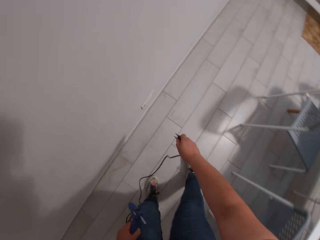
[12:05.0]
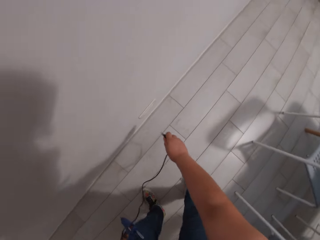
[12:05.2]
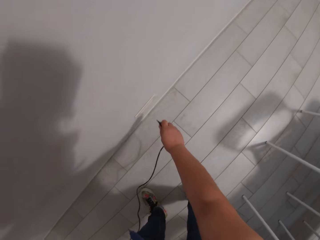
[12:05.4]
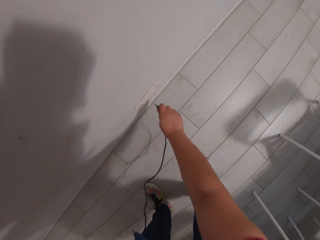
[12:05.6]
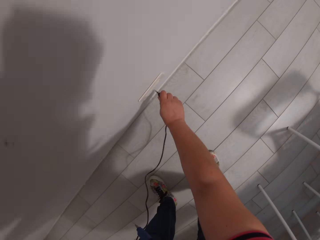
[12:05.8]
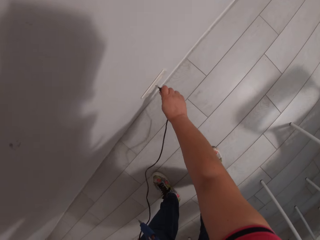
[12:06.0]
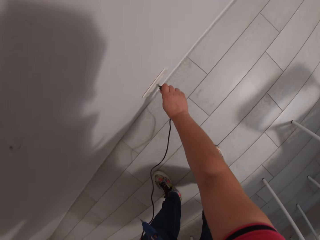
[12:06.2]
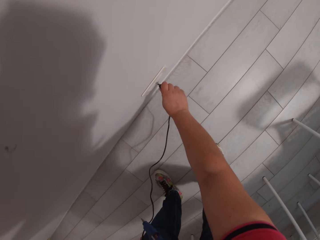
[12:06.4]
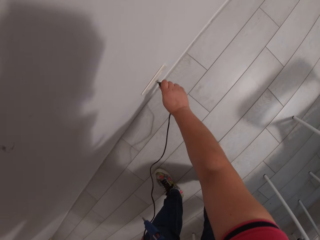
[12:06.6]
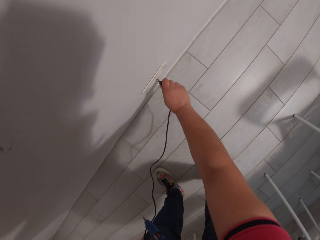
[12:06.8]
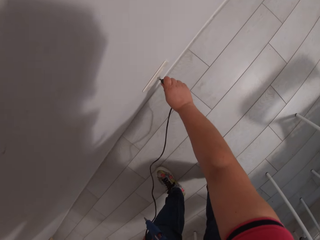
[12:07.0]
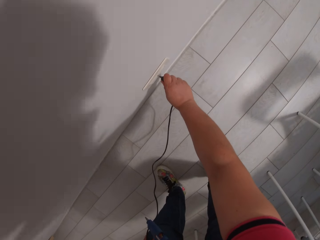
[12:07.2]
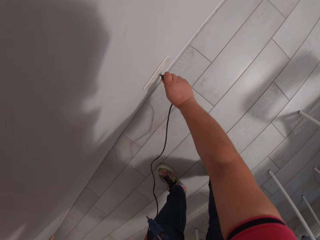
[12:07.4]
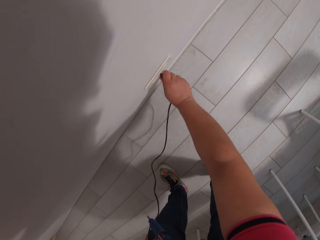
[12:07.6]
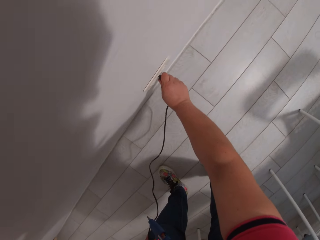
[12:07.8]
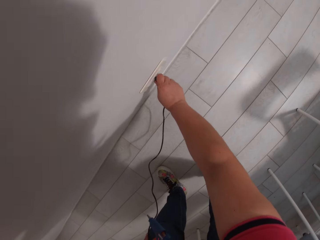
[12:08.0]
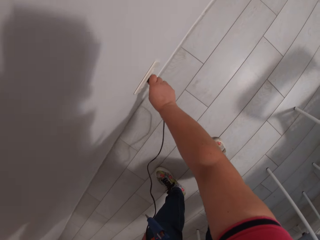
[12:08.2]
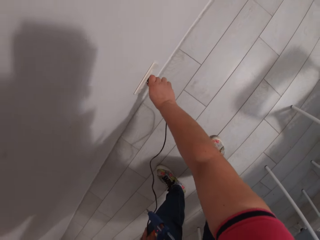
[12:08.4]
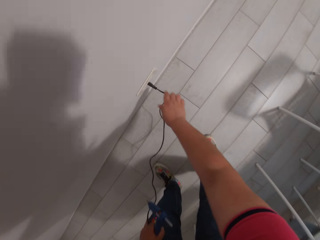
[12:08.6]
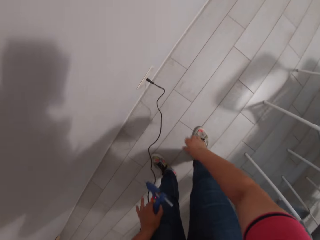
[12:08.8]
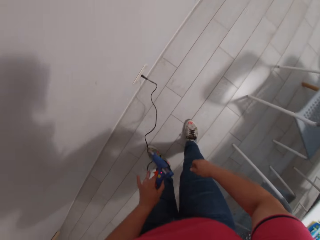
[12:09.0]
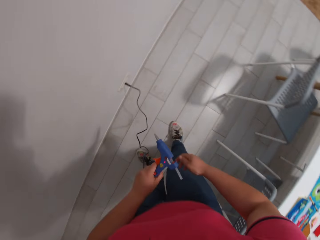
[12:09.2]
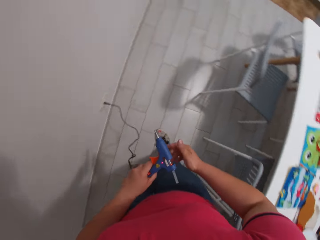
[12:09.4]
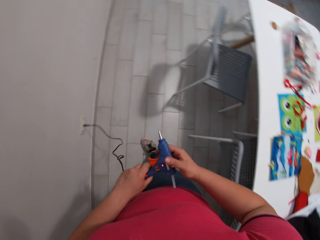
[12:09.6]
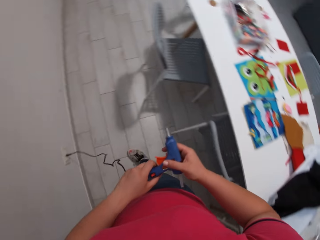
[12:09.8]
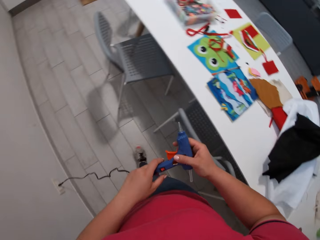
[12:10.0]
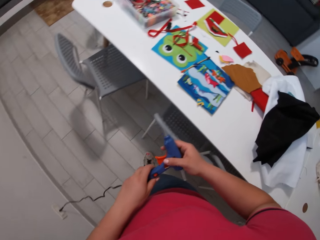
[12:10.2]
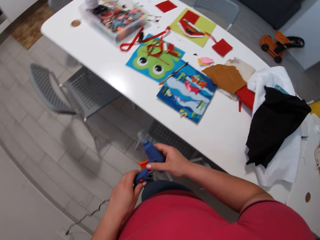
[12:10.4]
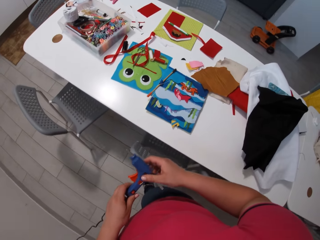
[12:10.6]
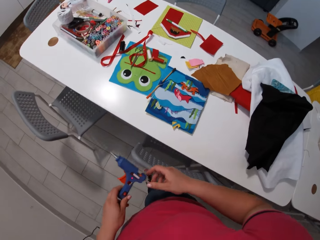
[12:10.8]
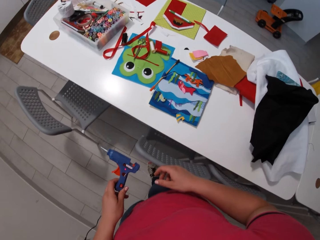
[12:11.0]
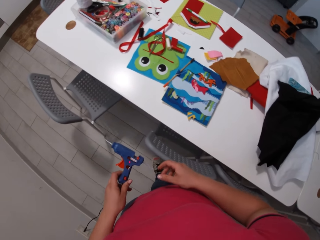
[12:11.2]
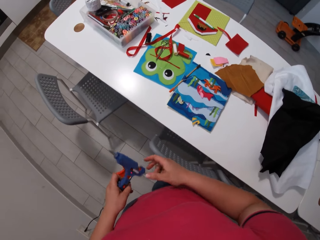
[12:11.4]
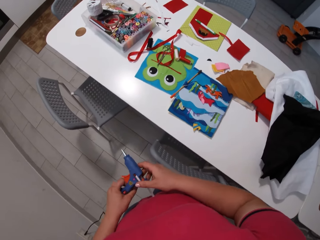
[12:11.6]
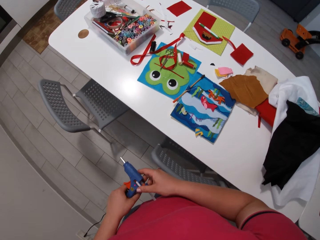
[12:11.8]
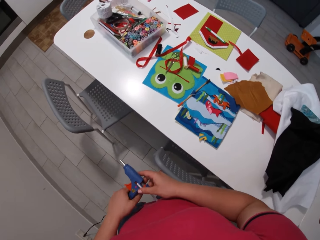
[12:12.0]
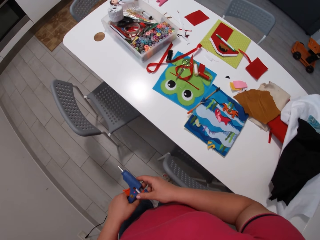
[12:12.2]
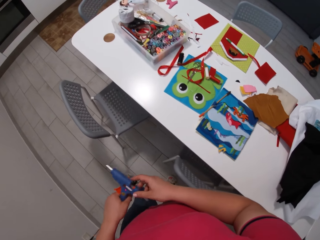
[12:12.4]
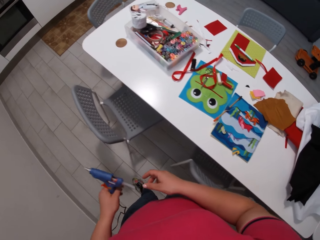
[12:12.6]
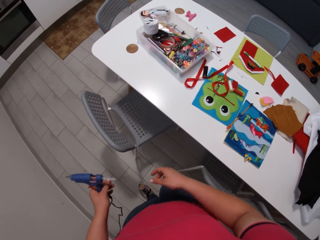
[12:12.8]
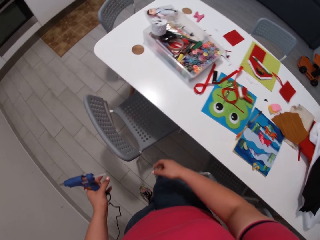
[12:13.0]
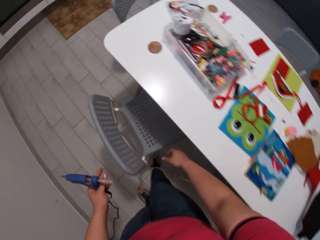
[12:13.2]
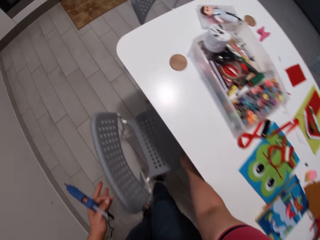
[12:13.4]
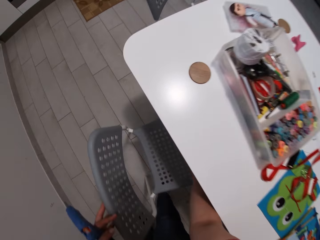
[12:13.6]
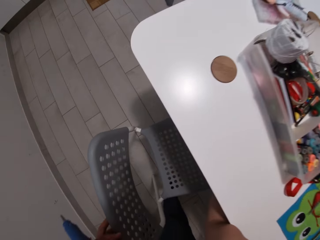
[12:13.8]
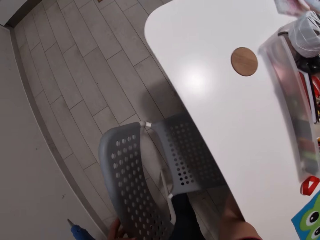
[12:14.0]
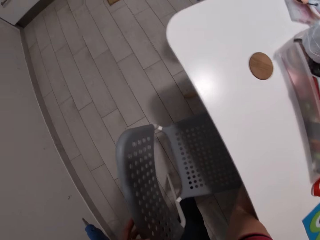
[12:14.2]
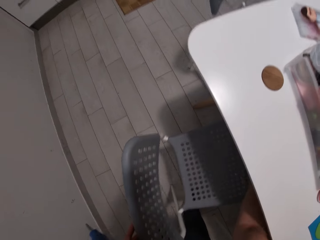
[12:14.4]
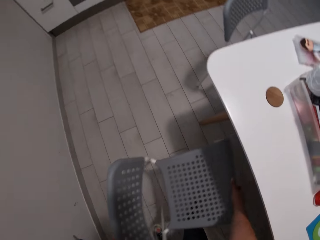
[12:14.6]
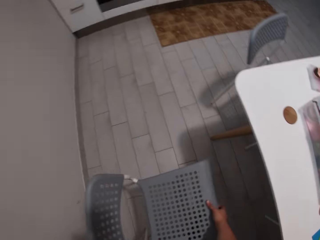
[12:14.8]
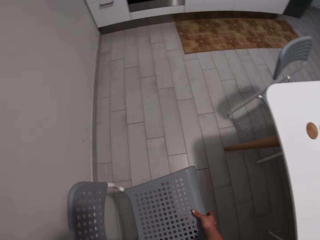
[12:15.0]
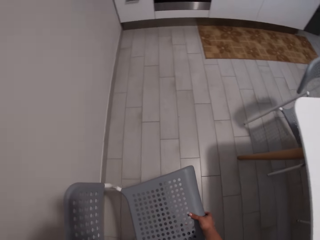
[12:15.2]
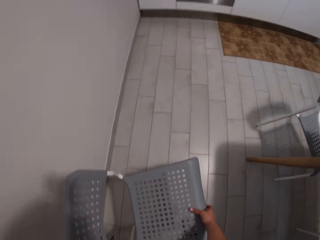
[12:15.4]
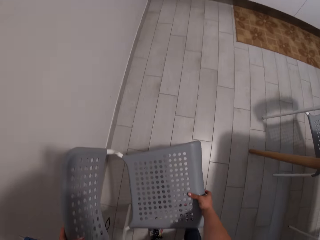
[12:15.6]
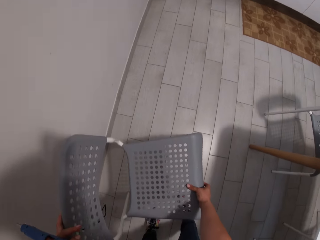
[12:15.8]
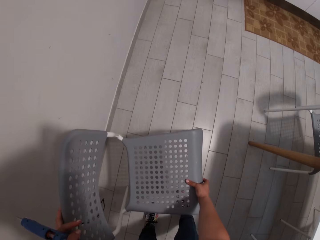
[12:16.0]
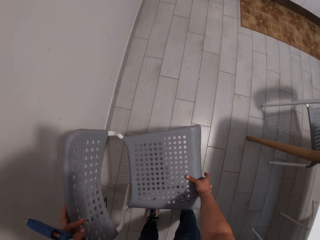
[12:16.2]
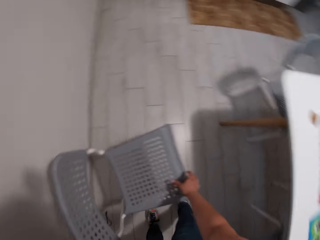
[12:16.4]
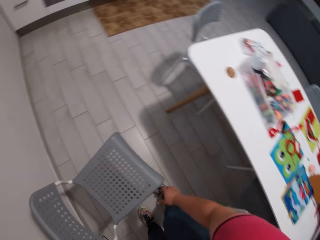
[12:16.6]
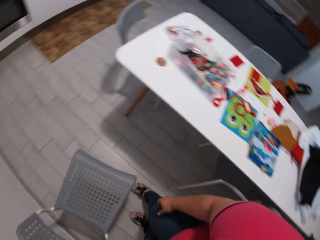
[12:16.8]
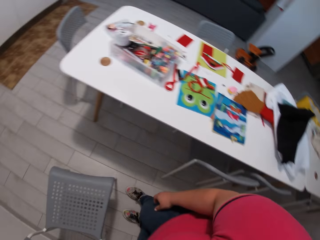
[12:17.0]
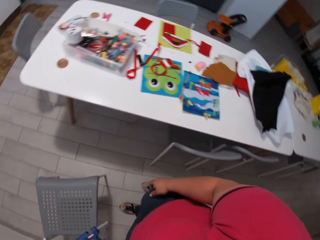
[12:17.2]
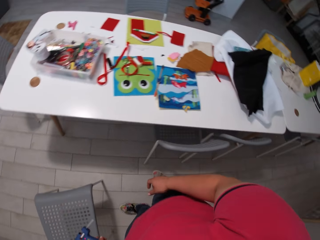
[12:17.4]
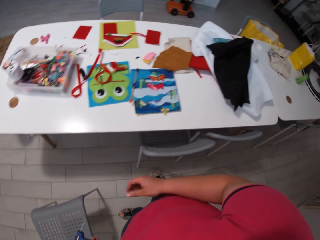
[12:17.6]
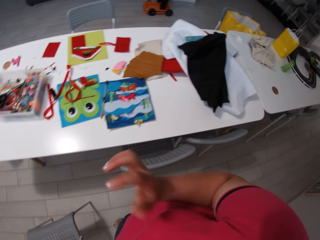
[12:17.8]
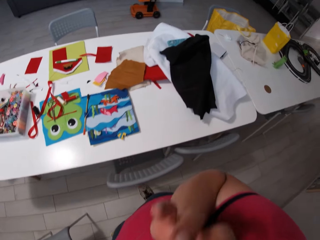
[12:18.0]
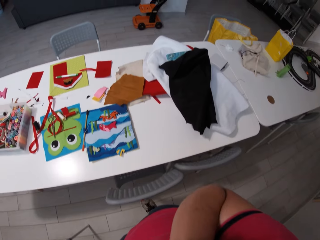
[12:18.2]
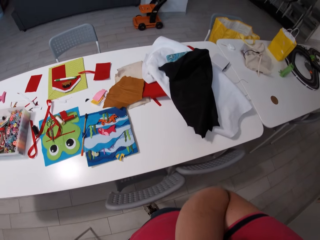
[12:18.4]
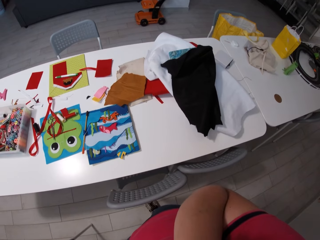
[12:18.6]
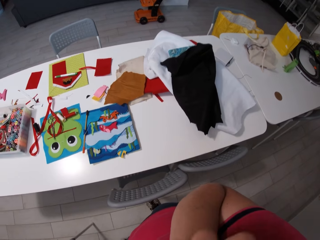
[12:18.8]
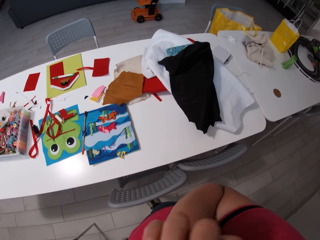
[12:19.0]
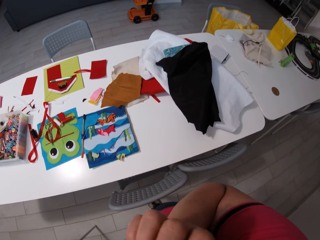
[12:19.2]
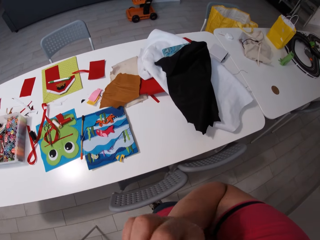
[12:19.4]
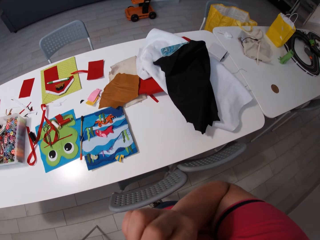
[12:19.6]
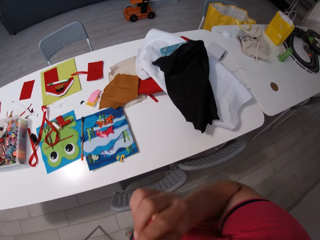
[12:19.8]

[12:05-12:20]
The camera wearer connects the glue gun or tagging gun on the socket. They pull a chair.

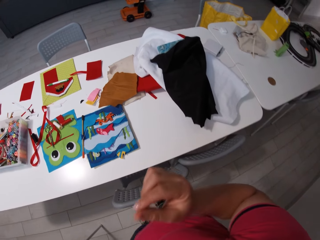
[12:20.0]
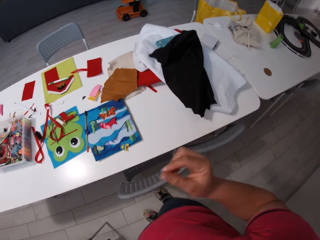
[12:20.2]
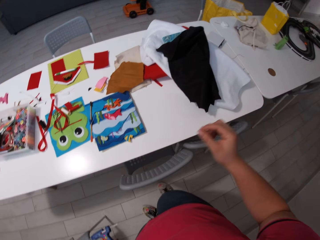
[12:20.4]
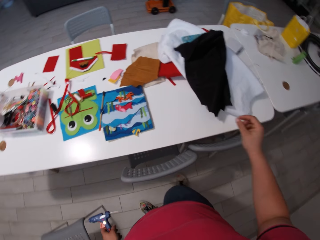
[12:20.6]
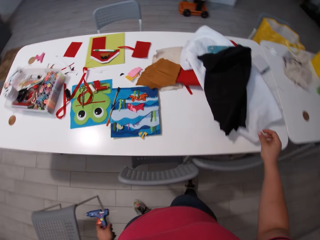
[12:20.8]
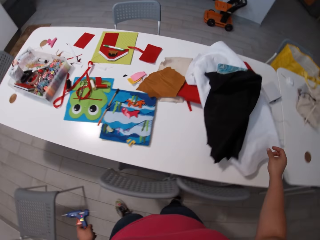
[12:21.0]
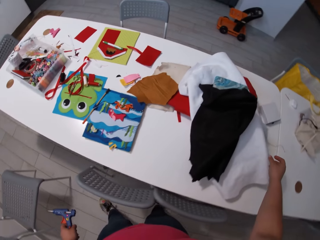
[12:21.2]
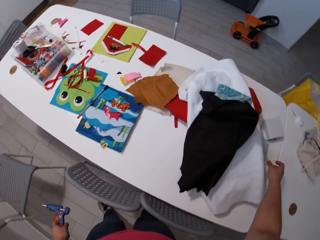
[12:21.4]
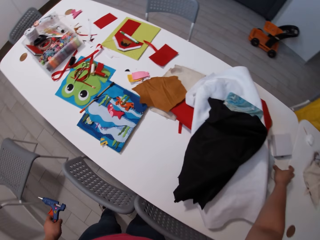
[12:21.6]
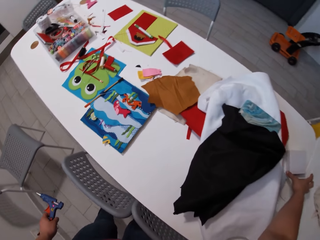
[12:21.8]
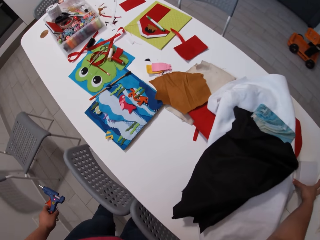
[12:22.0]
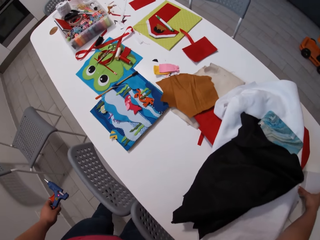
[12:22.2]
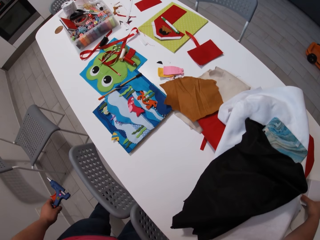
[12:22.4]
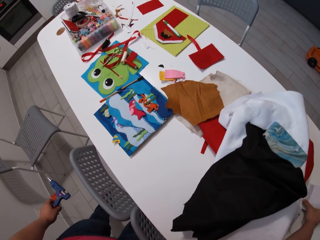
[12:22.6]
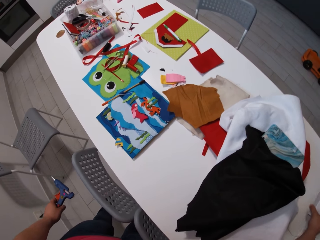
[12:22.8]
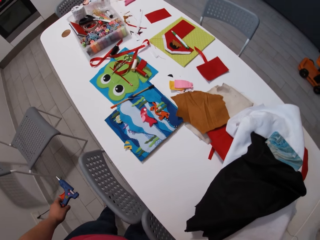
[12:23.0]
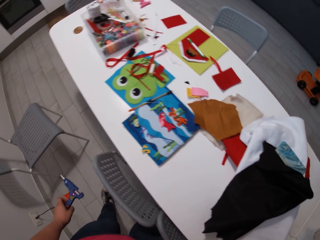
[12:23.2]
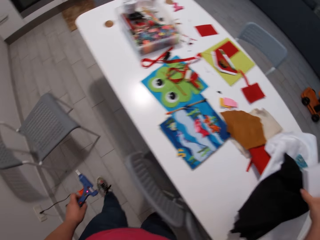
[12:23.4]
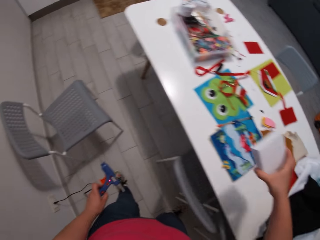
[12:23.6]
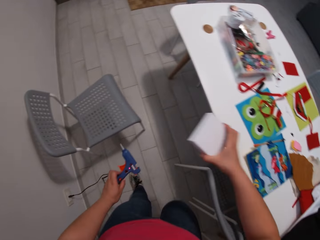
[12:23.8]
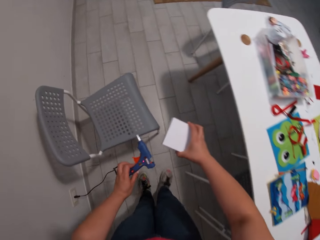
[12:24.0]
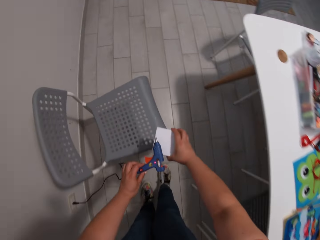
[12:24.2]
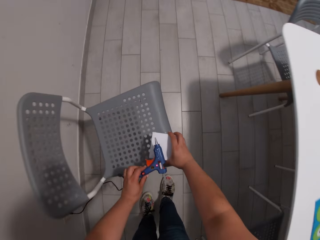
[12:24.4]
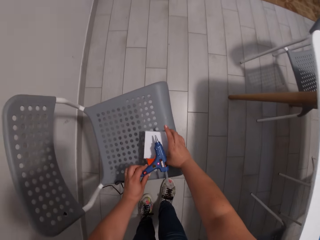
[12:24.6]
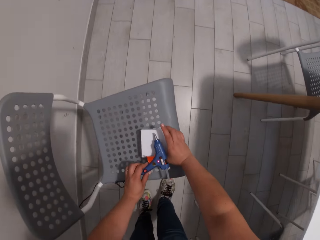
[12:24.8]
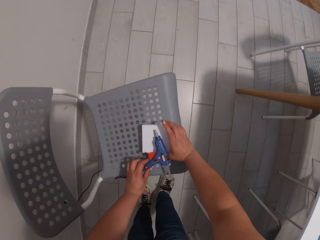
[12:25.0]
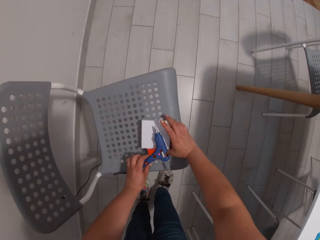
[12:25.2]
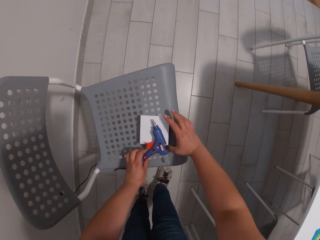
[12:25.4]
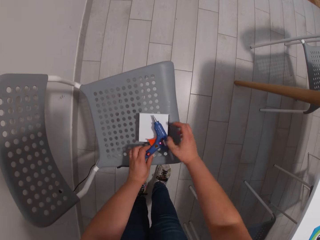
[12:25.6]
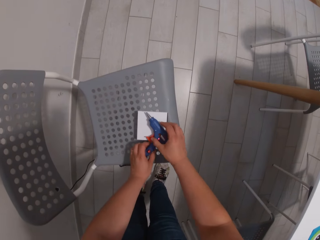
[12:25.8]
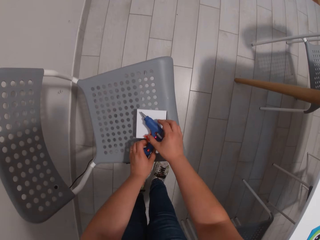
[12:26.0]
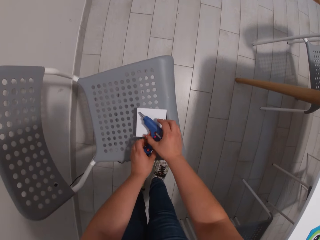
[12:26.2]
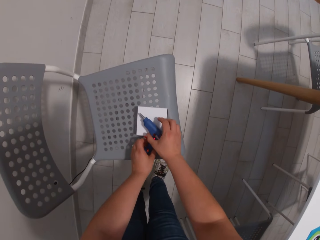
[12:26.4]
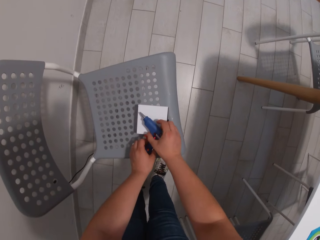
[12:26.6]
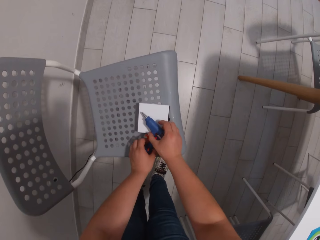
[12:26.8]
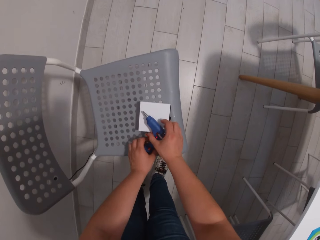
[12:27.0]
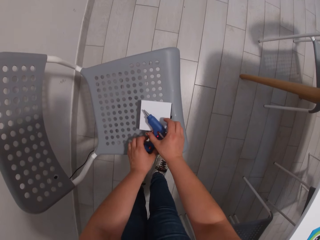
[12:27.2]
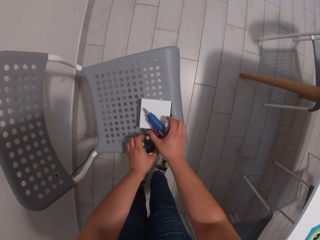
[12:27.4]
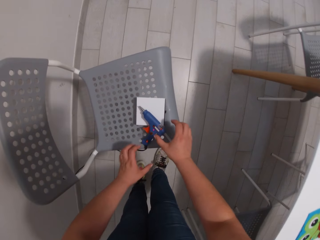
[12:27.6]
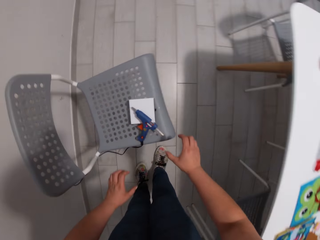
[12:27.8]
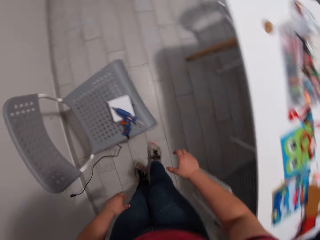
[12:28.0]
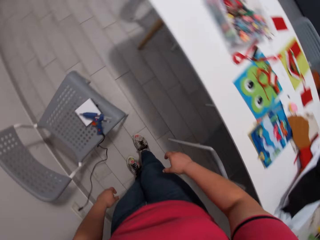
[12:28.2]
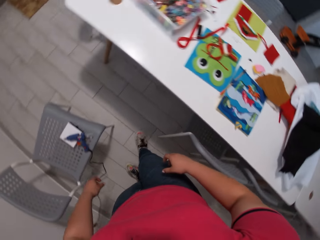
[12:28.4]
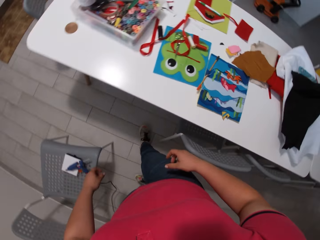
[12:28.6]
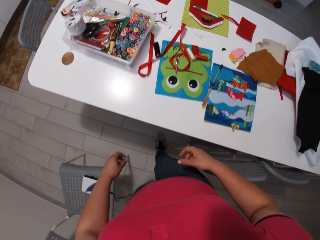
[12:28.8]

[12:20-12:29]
The camera wearer picks up a package. They put the package under the glue gun on the chair. They place the tagging gun on the chair.
